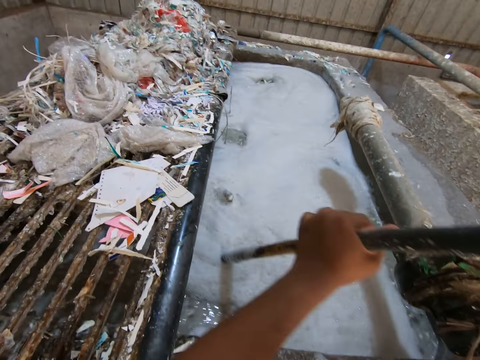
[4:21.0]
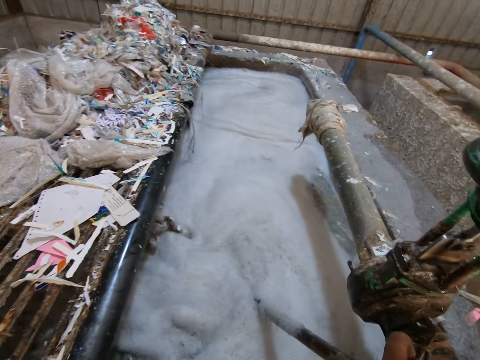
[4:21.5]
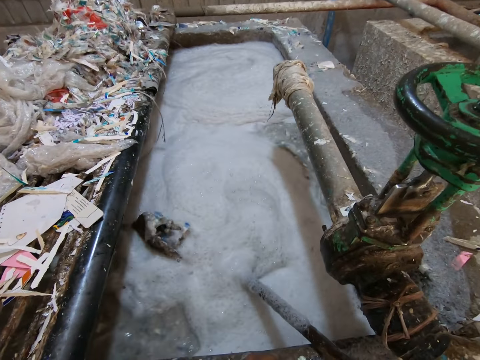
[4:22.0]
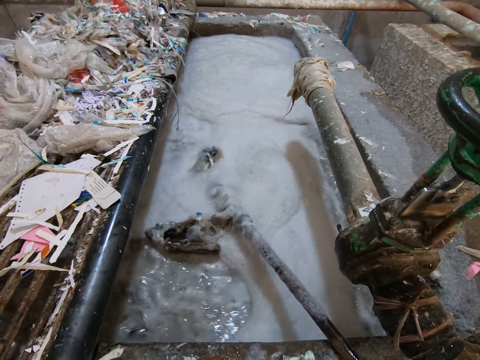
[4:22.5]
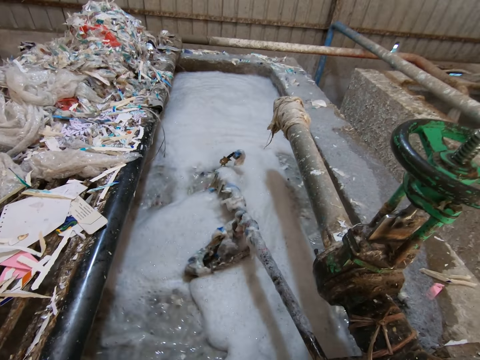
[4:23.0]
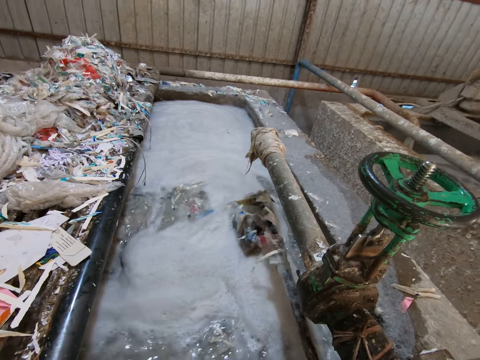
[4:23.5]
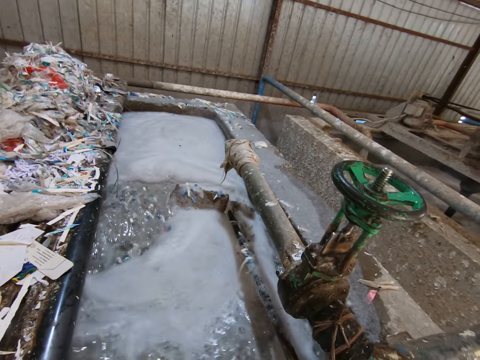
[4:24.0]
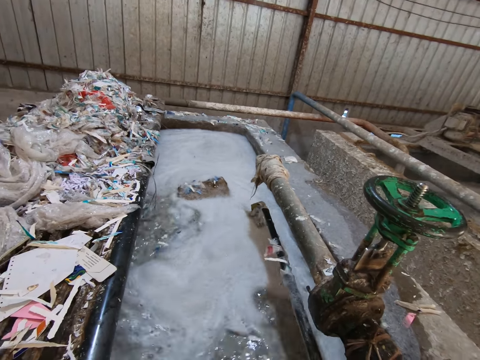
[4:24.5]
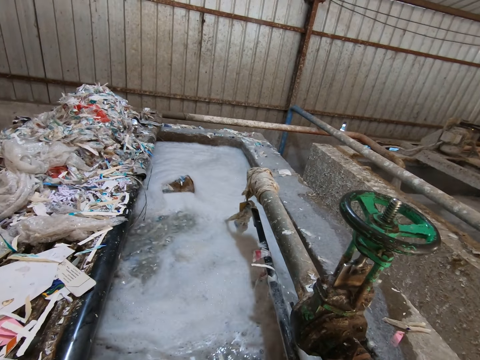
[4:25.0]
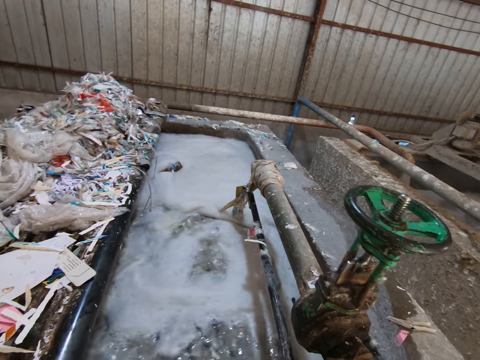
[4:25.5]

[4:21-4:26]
The camera wearer stirs the liquid in the concrete enclosure with the metal stick in both hands.

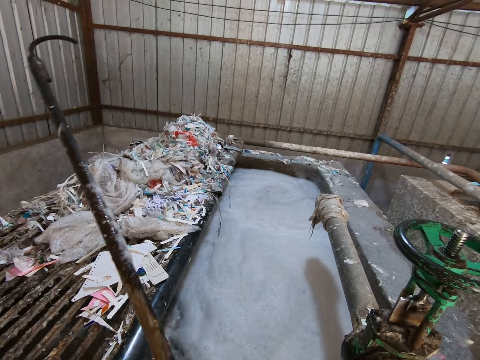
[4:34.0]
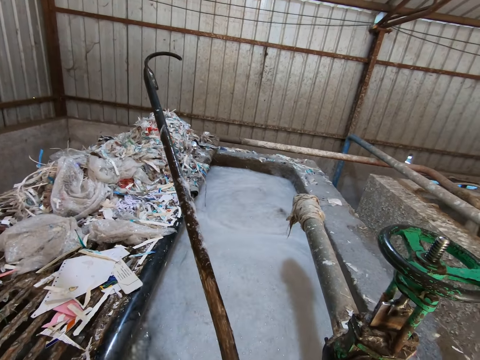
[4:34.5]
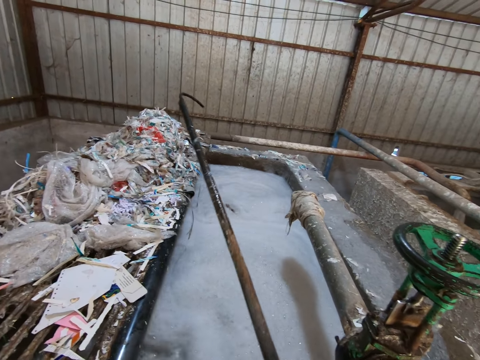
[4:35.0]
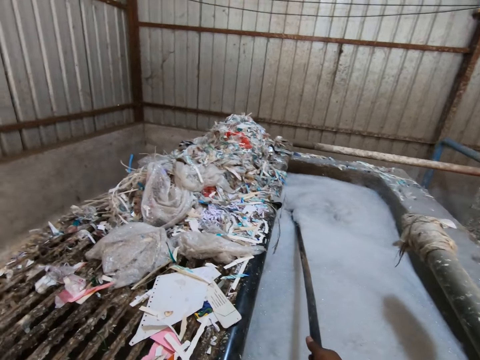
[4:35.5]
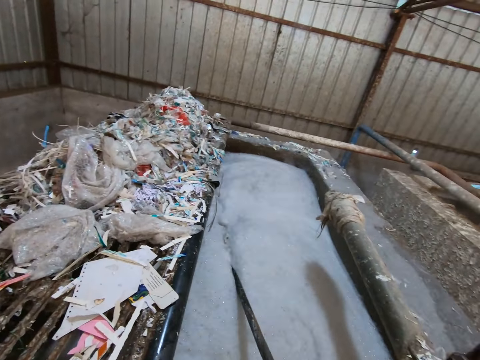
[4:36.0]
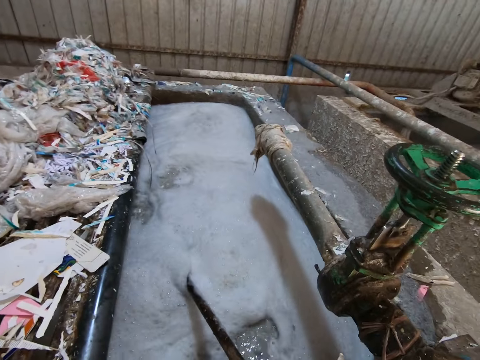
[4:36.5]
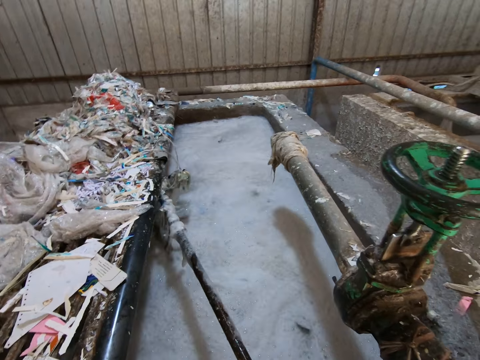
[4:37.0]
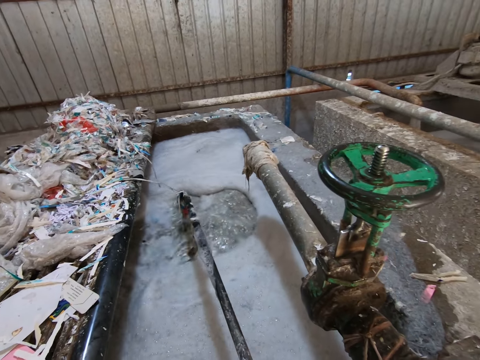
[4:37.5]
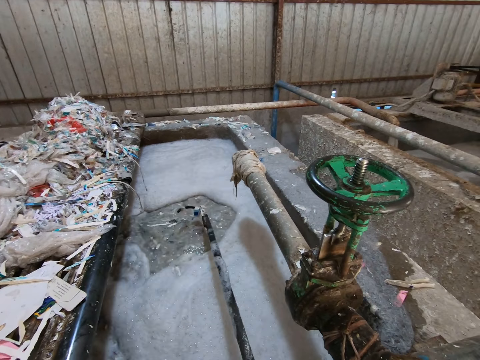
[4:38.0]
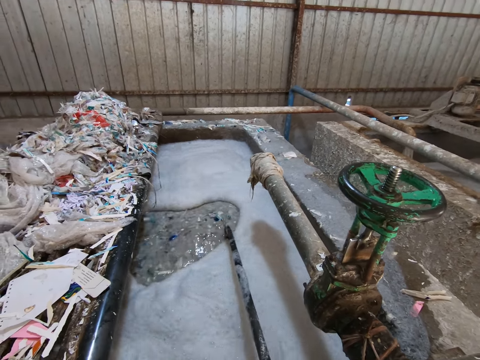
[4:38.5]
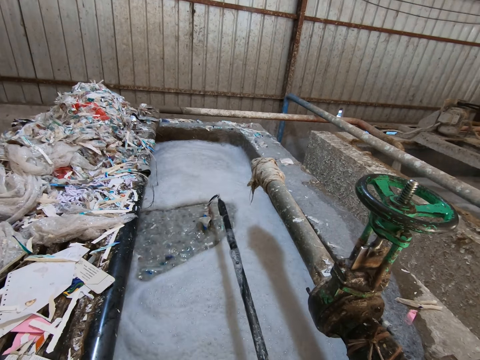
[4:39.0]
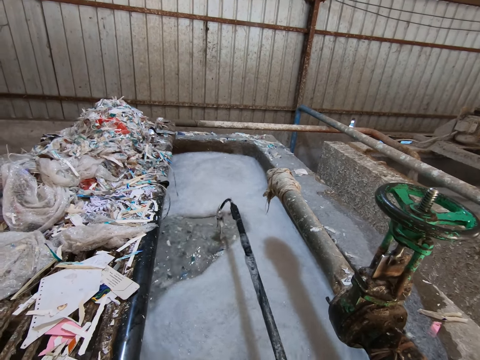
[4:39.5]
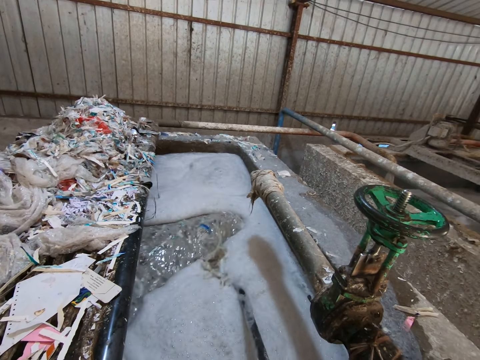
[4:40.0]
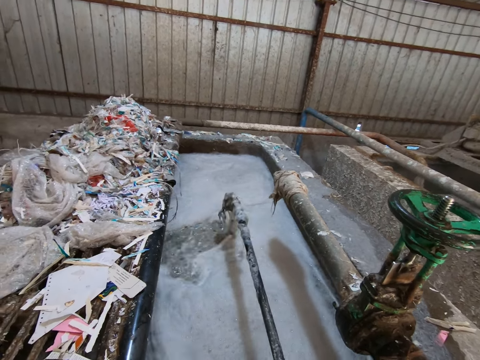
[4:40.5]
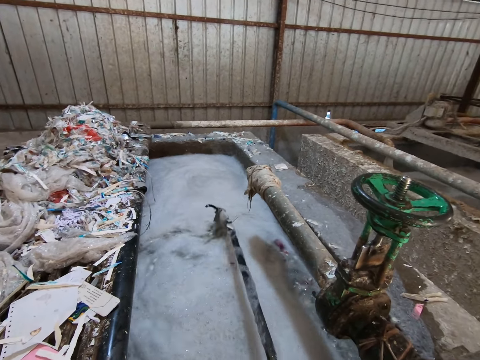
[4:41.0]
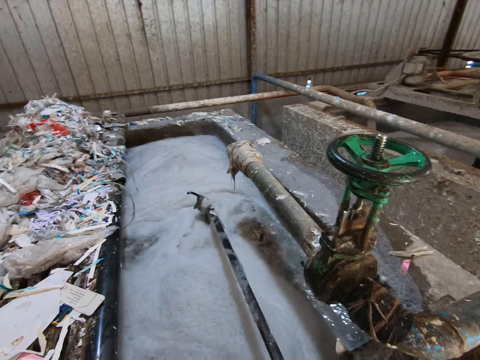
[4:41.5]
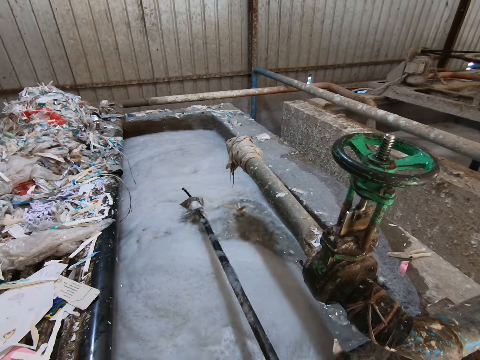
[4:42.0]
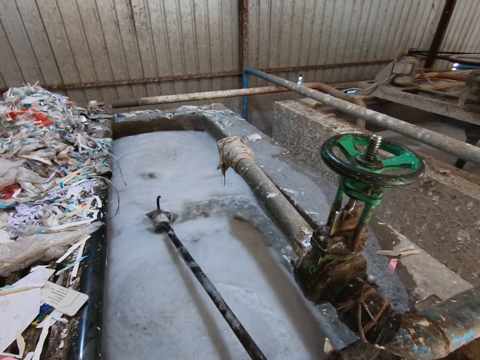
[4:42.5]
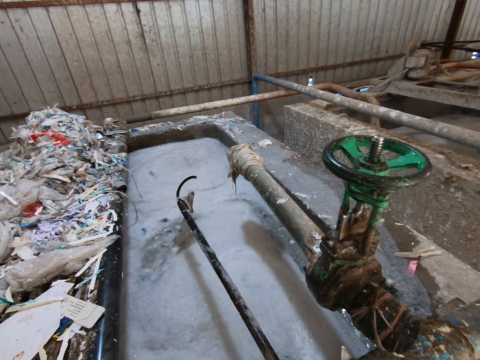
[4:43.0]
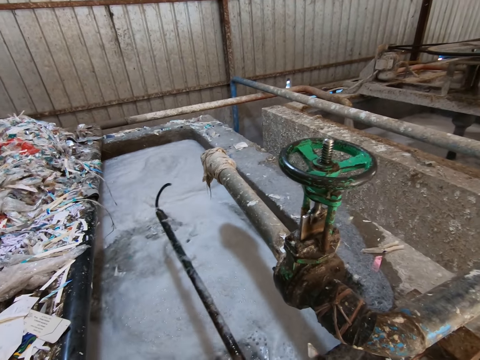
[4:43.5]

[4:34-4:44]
The camera wearer holds the metal stick with both hands. He stirs the liquid in the concrete enclosure with the metal stick in his right hand. He dips the metal in the pulp machine.

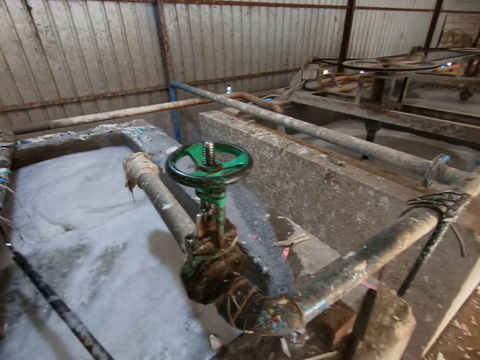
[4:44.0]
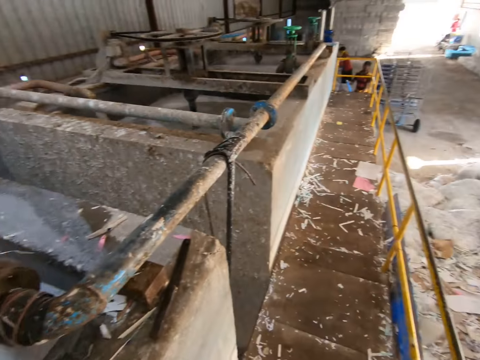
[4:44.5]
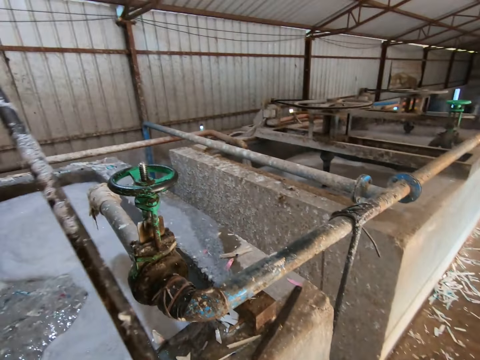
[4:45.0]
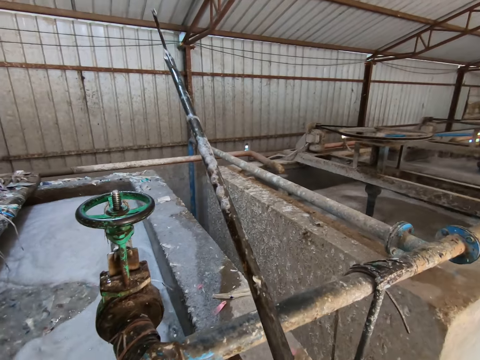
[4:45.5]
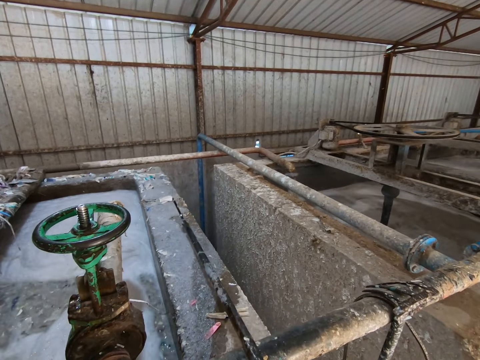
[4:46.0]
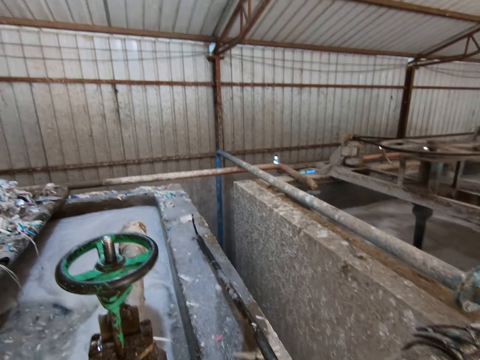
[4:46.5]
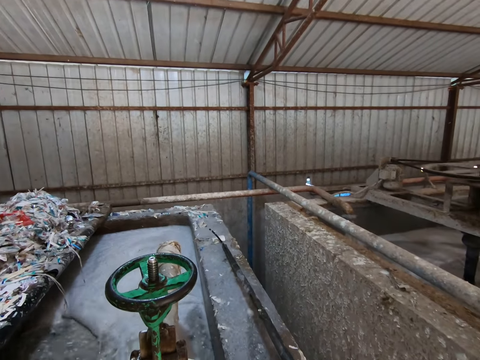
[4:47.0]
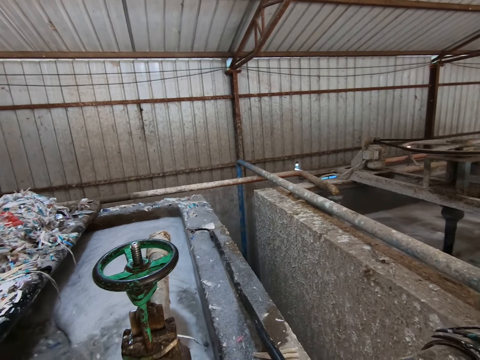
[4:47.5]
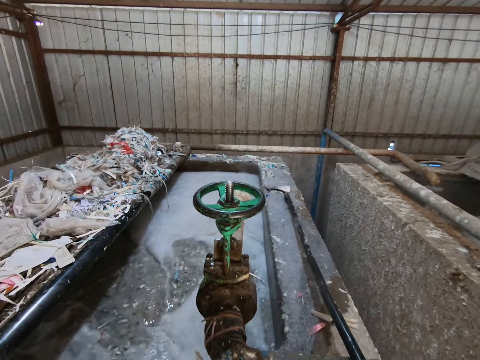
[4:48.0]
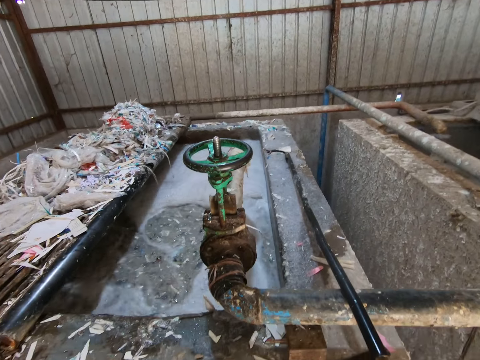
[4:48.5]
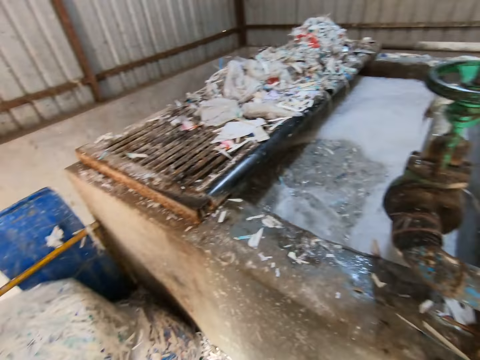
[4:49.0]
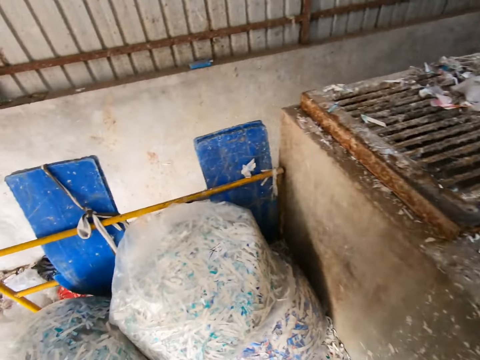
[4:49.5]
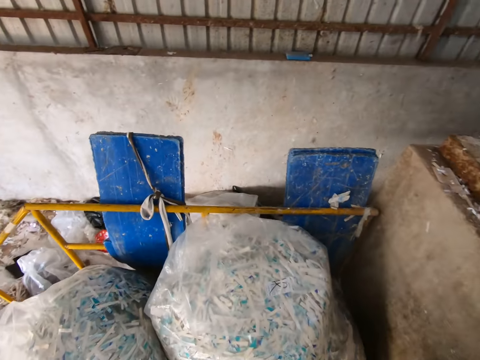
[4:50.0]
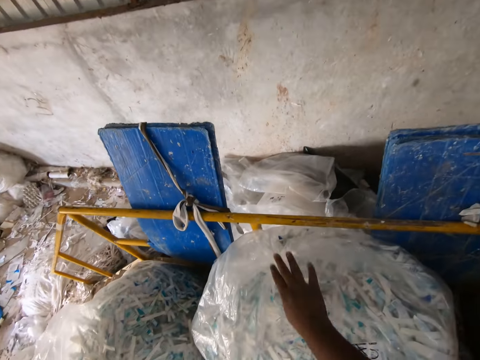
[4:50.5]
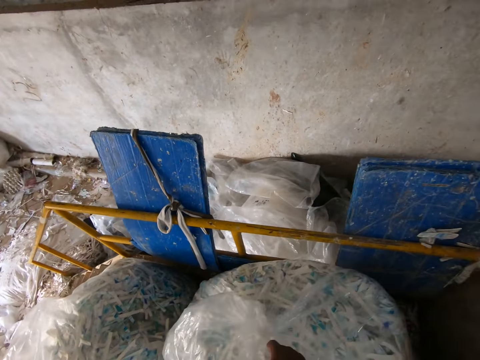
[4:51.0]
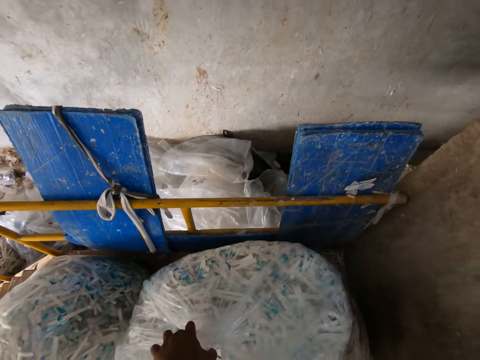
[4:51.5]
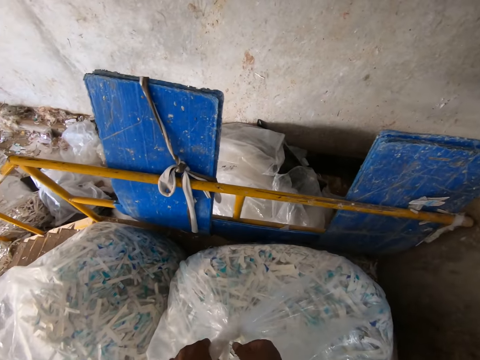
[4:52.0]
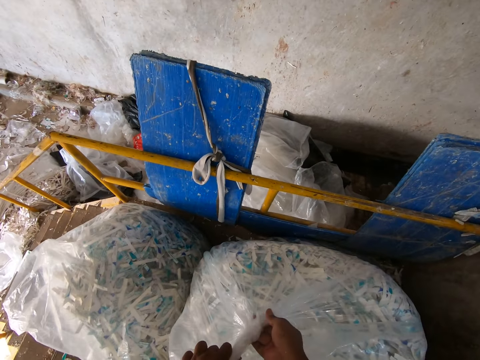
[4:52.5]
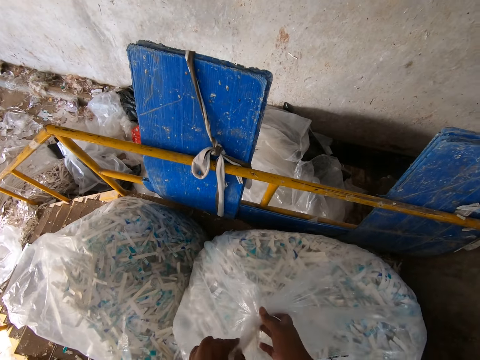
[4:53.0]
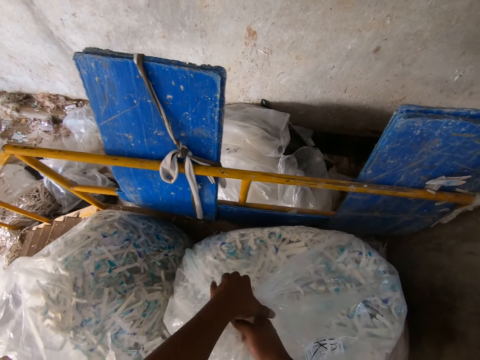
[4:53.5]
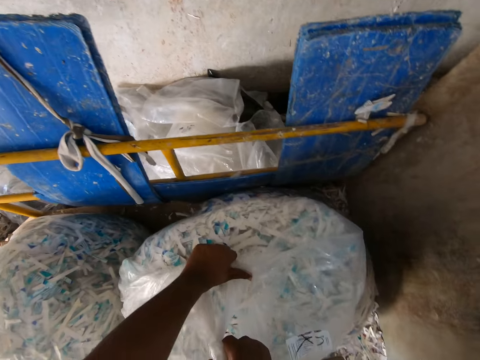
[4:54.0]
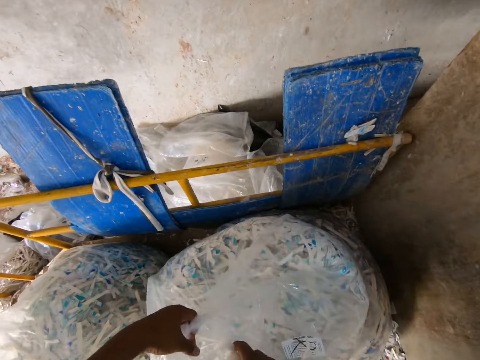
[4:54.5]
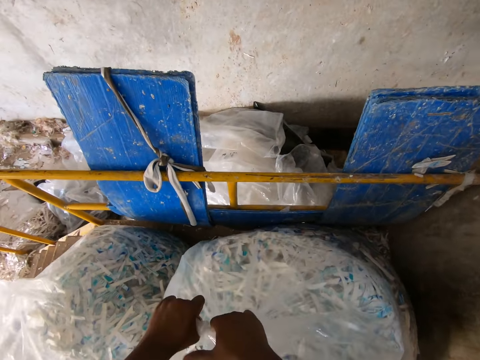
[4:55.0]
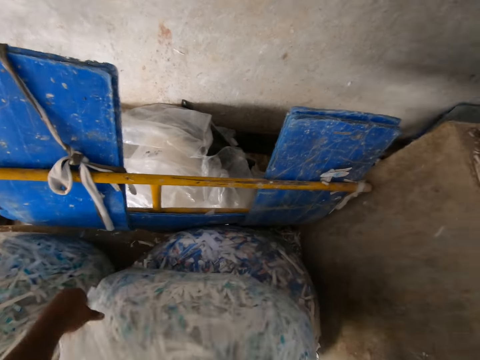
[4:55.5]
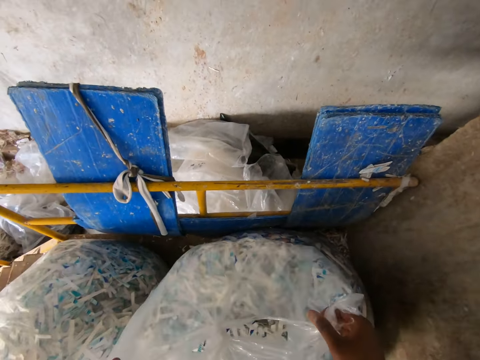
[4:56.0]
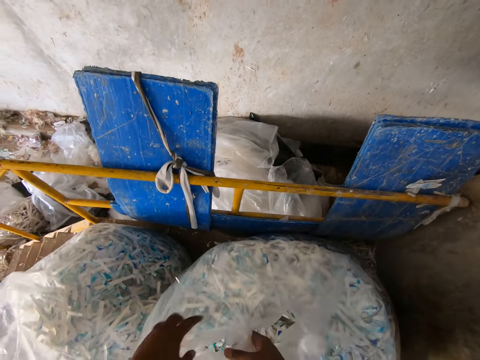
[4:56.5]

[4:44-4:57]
The camera wearer places the hook clipart on the pond fence with both hands. He picks up a plastic bag or sack with his right hand. He touches the sack. He holds the plastic bag with both hands. He opens the plastic bag with both hands.
